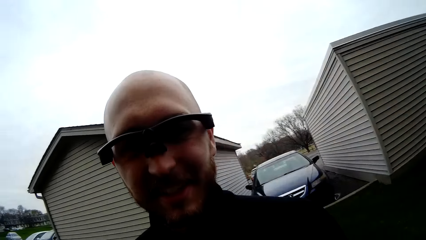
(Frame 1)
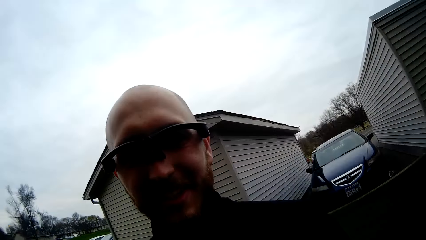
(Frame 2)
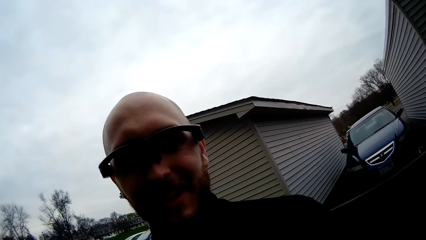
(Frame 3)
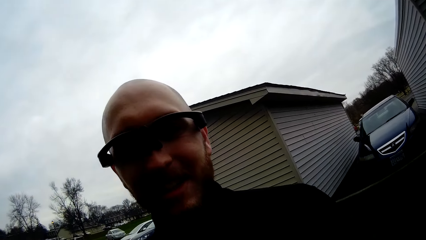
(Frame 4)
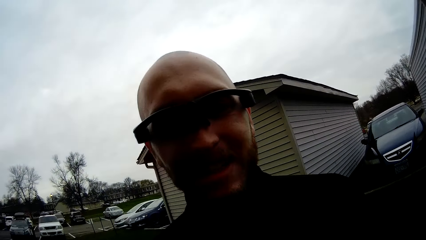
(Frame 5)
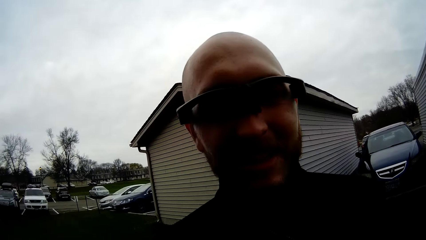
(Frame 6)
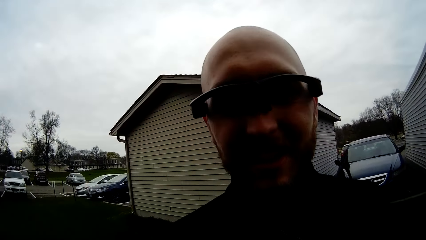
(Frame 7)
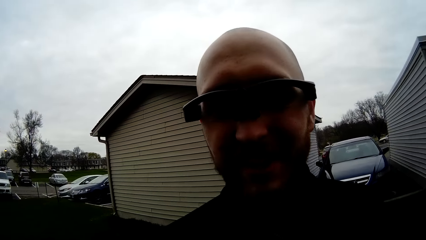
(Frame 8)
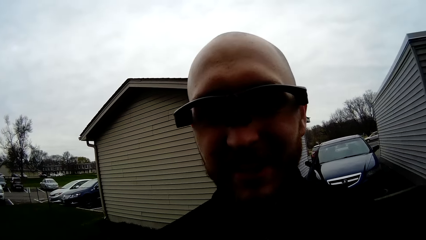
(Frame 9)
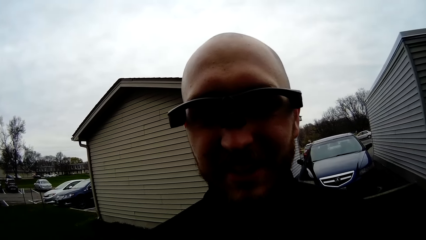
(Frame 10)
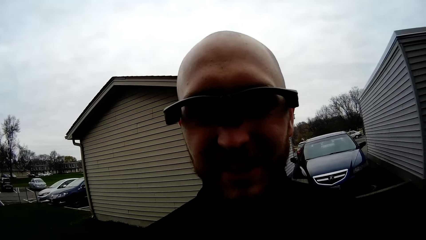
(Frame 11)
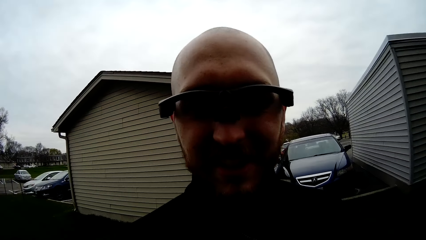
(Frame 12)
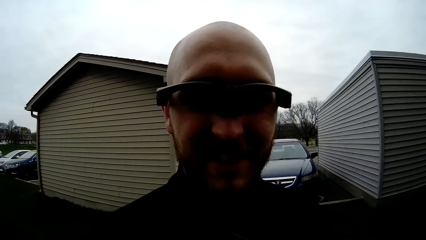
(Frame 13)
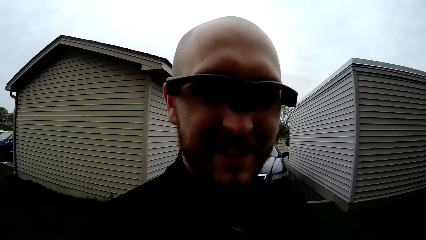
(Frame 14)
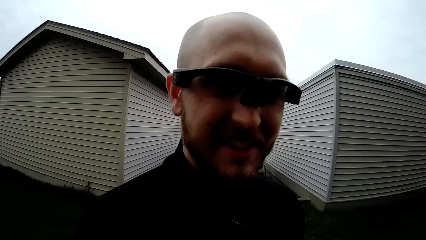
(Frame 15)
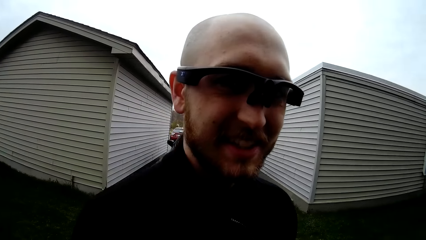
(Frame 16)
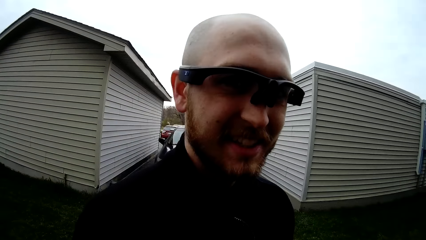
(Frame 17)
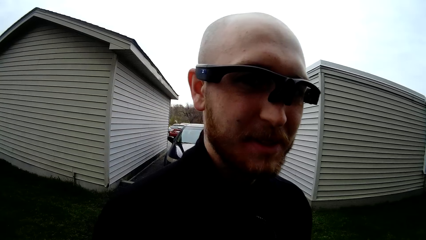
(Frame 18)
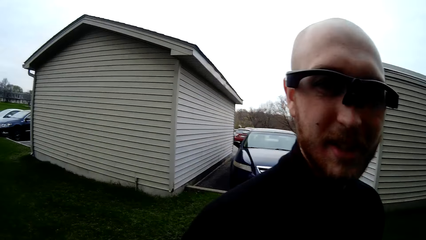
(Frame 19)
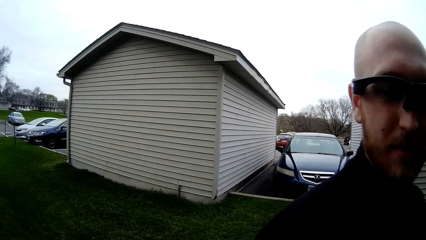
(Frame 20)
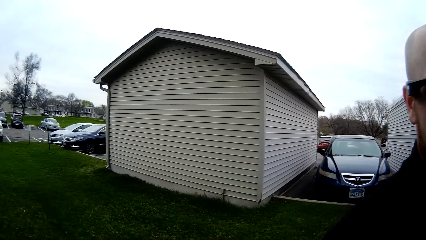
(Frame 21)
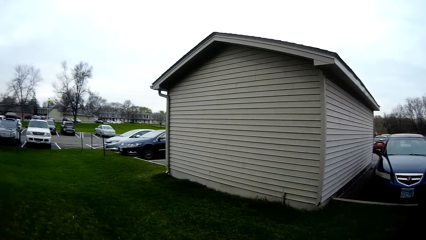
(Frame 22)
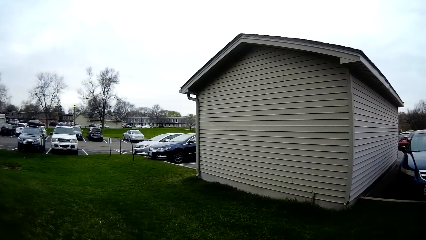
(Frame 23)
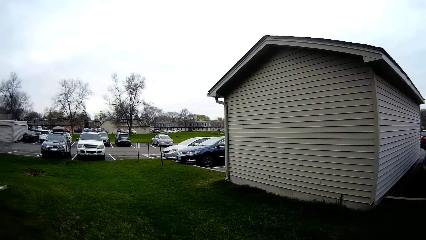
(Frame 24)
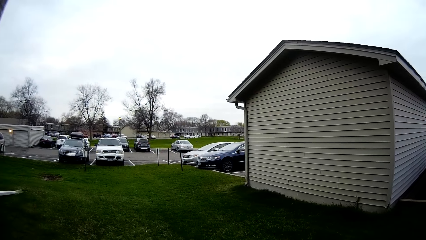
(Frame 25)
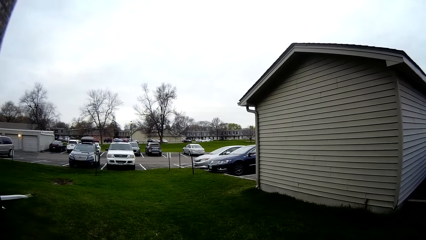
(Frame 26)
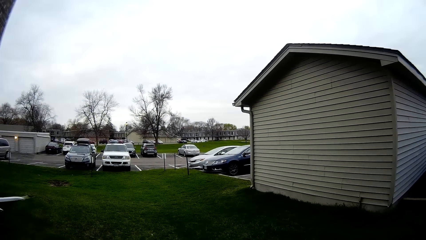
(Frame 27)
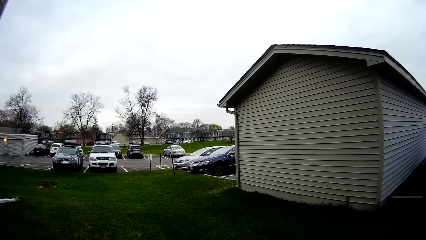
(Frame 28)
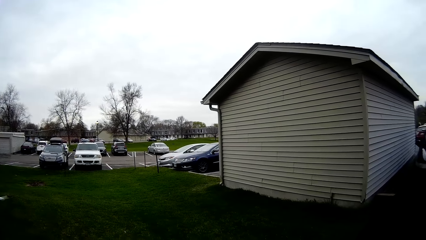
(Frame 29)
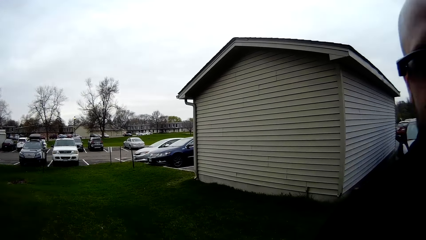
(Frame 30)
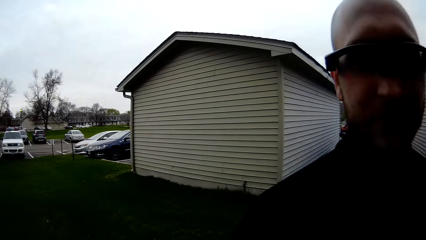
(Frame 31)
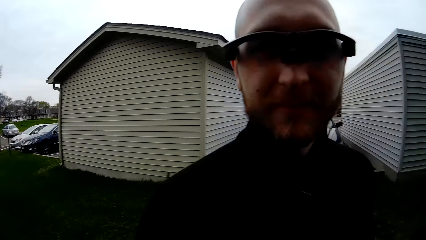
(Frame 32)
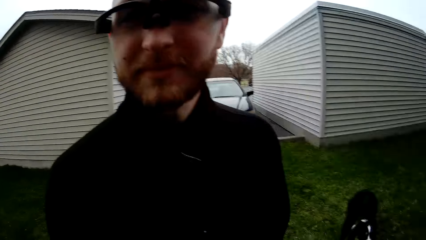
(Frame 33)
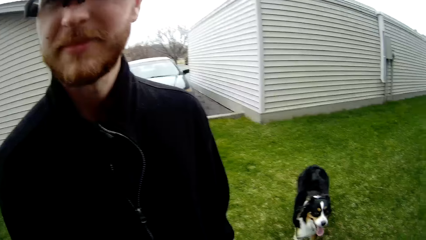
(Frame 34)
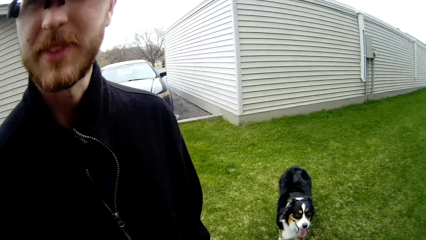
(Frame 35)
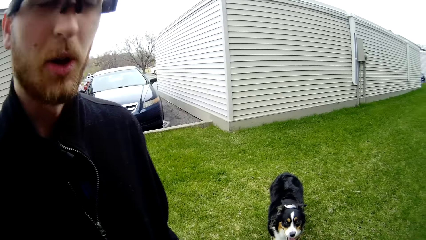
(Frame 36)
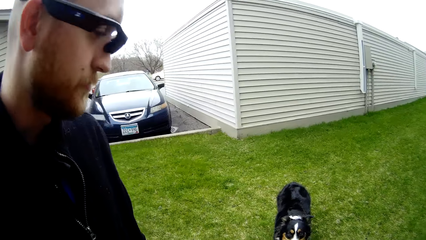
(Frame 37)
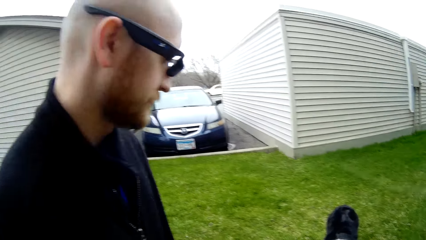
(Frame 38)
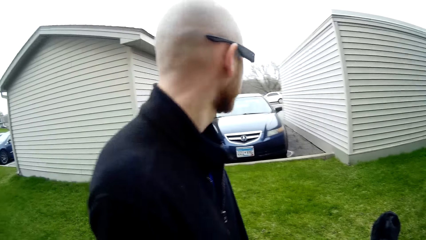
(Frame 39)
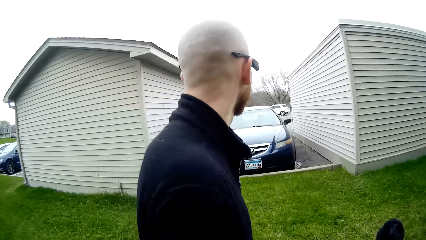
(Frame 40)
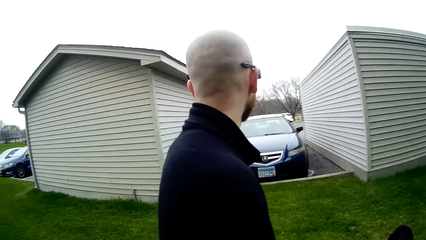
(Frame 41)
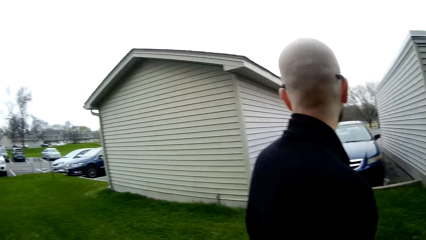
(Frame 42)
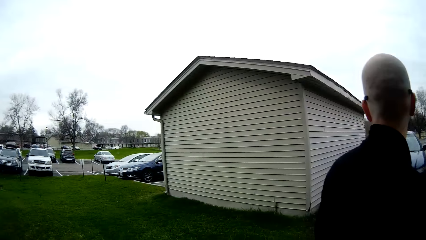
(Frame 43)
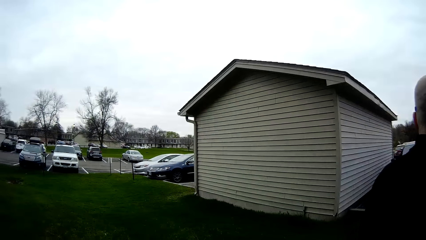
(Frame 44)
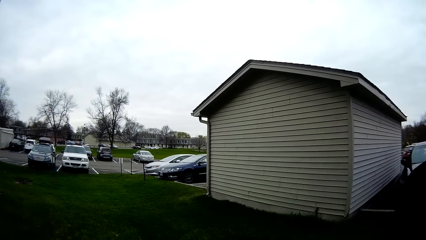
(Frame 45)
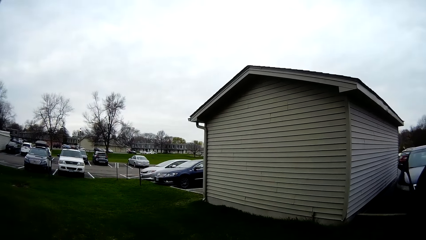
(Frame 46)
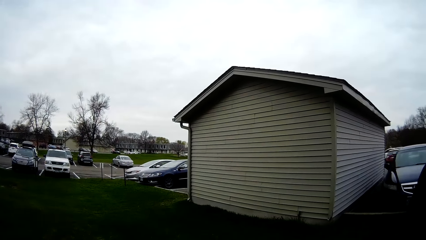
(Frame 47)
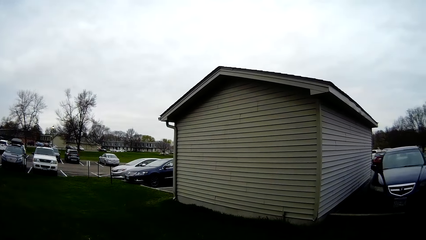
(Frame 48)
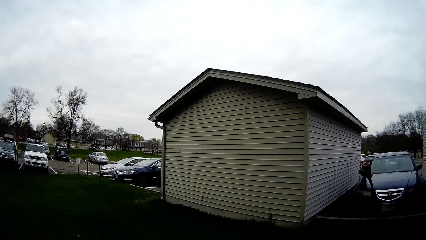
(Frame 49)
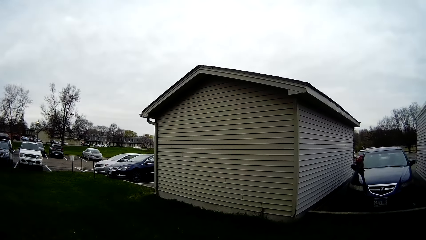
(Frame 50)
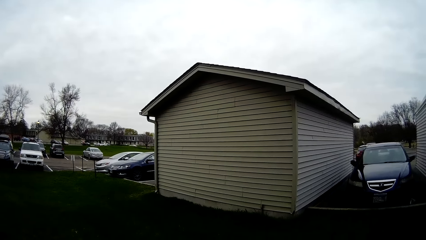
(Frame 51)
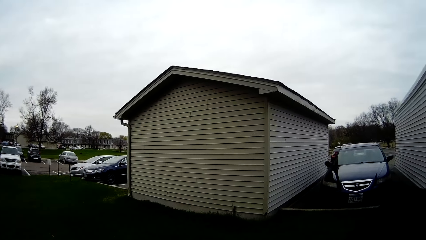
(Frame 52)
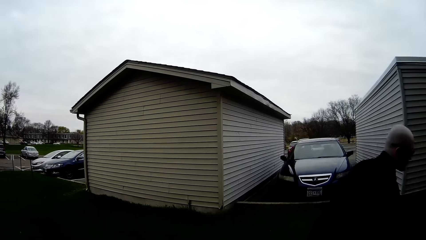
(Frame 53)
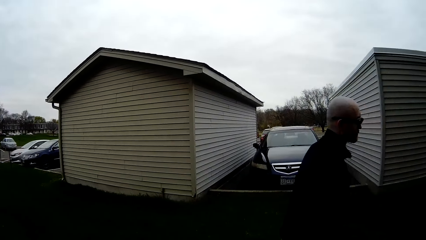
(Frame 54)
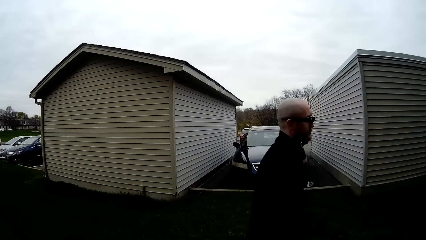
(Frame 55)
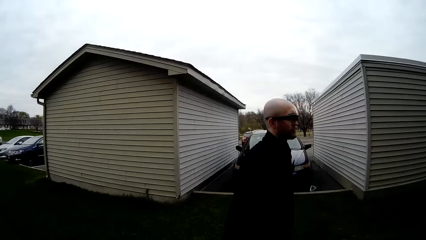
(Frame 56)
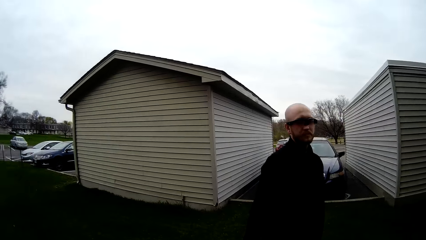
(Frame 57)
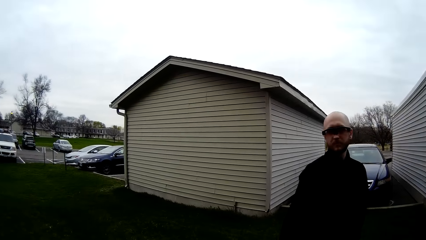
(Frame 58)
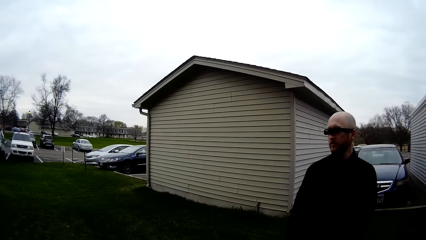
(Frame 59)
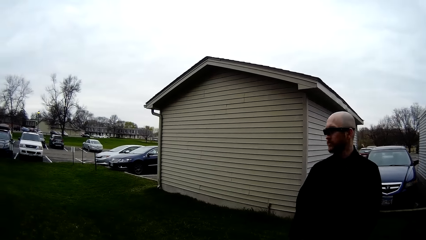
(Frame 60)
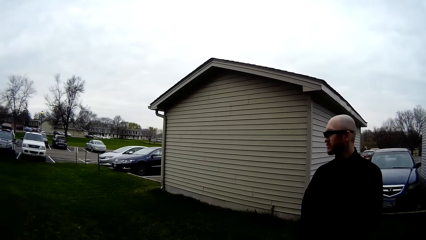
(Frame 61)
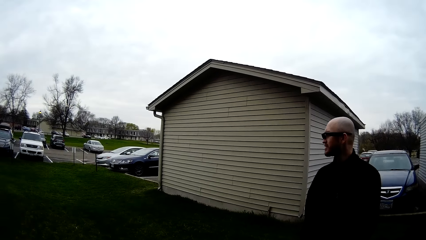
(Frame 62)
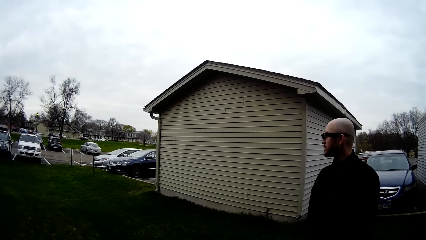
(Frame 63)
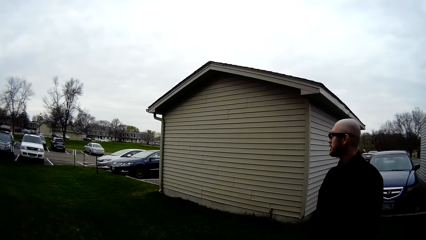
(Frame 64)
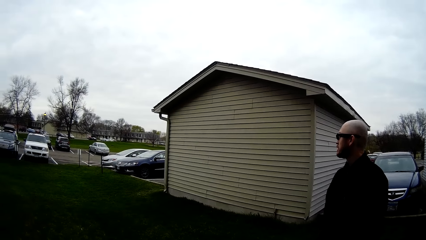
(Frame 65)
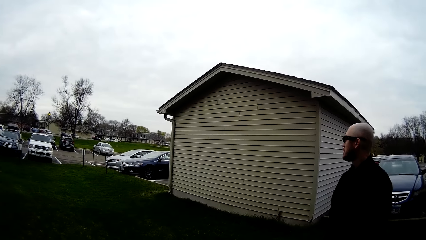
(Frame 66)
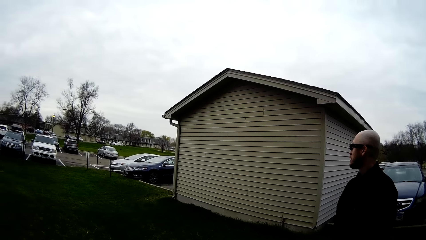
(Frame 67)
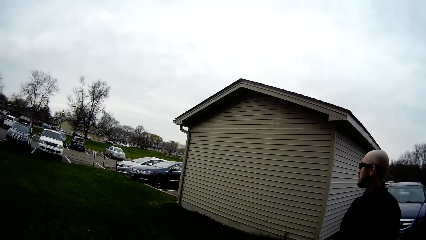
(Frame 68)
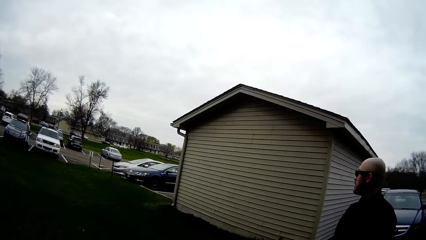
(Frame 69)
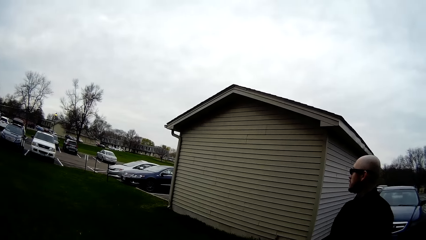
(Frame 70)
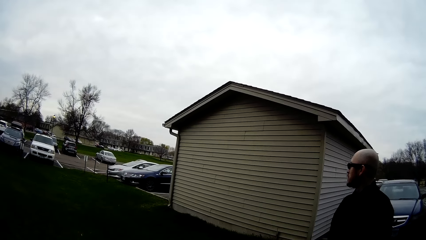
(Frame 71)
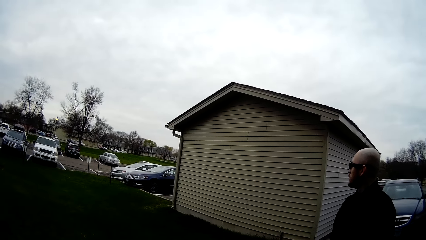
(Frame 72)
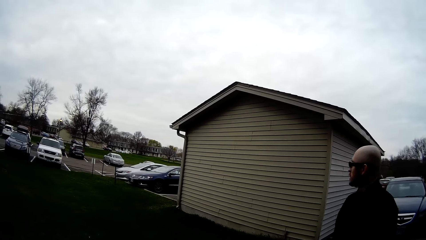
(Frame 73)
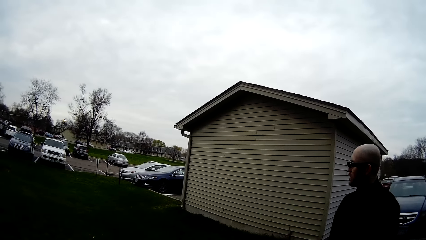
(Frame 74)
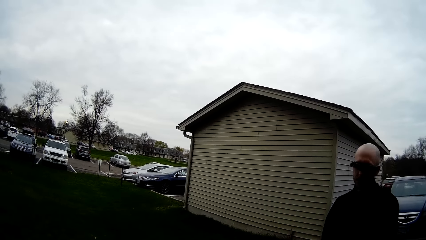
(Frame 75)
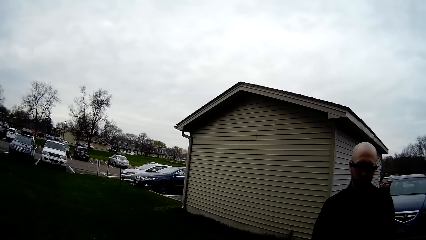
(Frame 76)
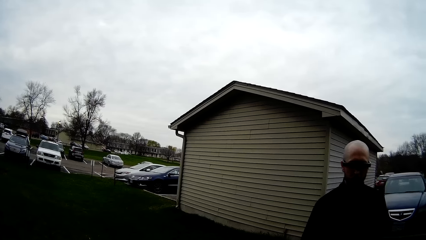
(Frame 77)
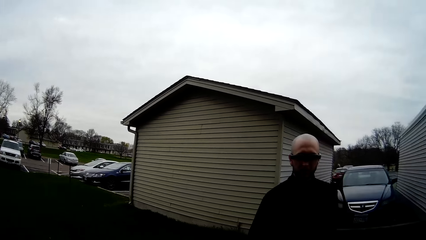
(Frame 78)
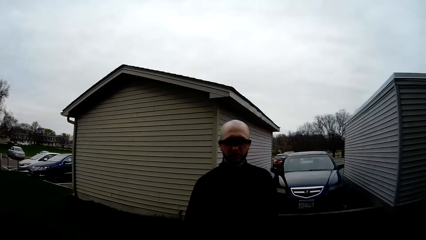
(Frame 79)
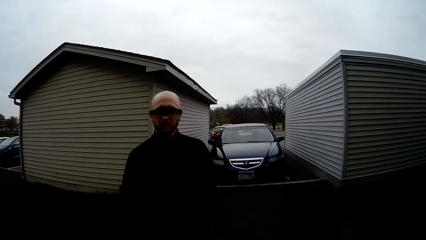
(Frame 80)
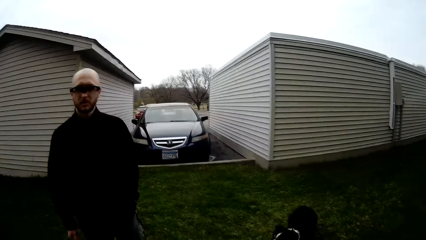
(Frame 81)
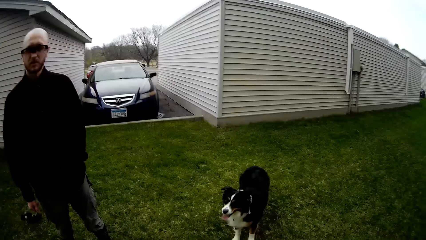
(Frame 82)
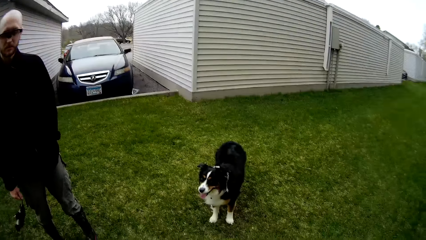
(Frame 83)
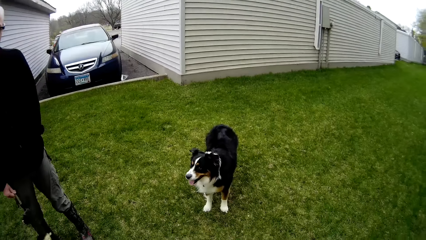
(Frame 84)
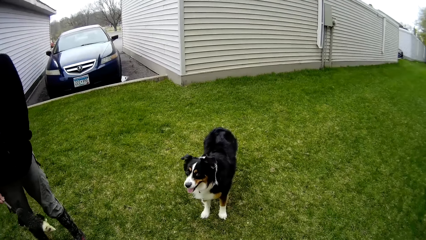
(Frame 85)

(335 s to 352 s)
The camera wearer looks at a person. They talk to the person. The person replies to the camera wearer. The camera wearer looks around. They talk to the person.
